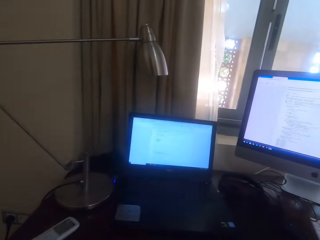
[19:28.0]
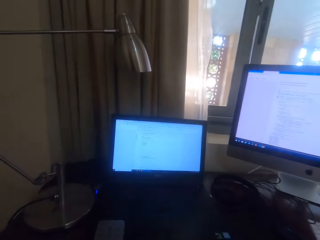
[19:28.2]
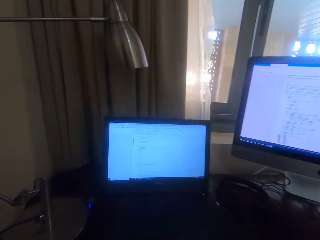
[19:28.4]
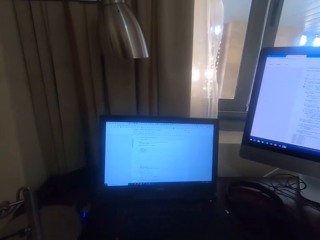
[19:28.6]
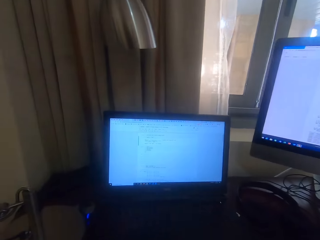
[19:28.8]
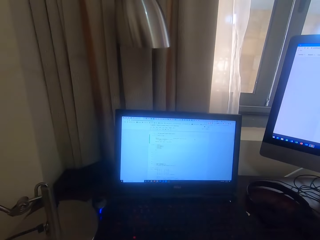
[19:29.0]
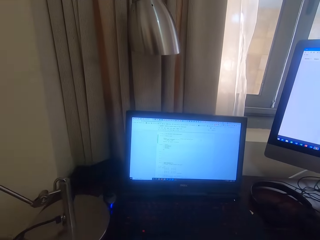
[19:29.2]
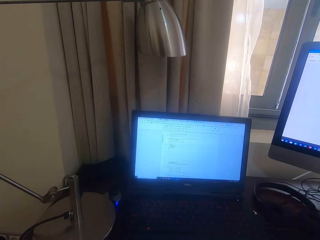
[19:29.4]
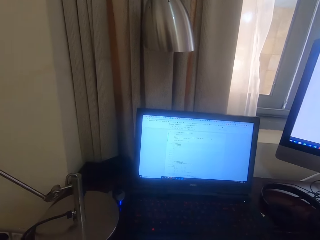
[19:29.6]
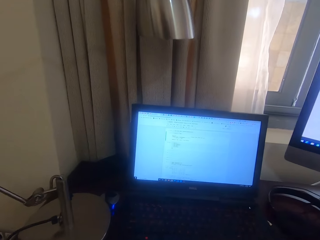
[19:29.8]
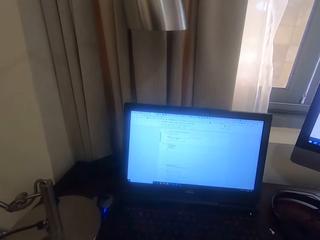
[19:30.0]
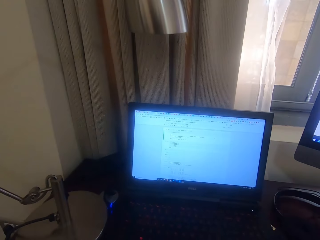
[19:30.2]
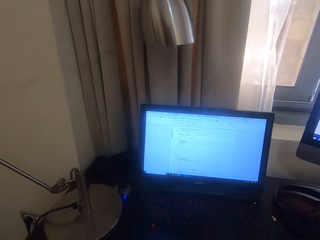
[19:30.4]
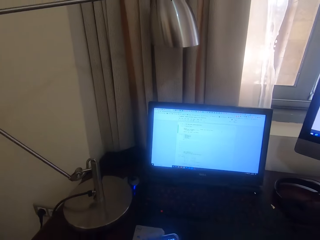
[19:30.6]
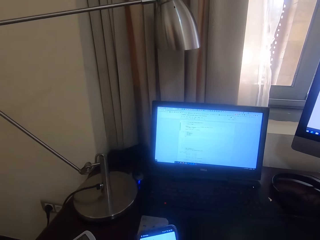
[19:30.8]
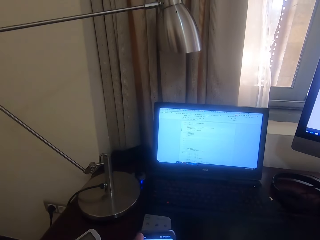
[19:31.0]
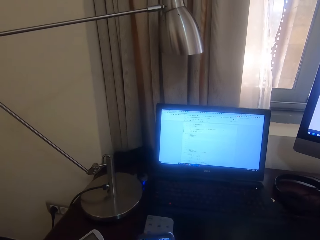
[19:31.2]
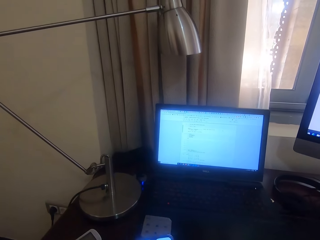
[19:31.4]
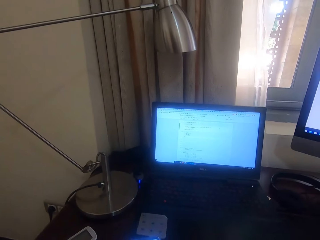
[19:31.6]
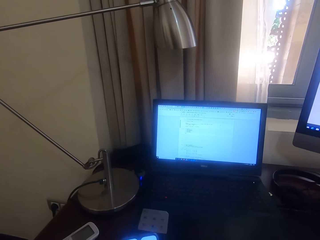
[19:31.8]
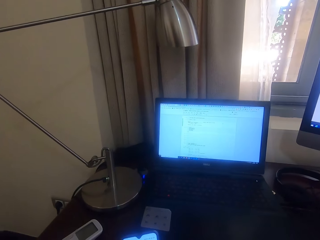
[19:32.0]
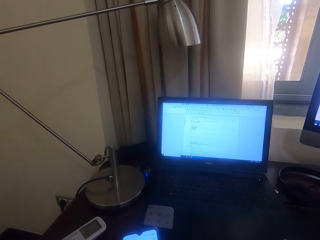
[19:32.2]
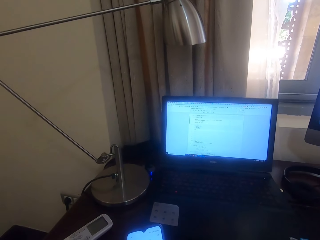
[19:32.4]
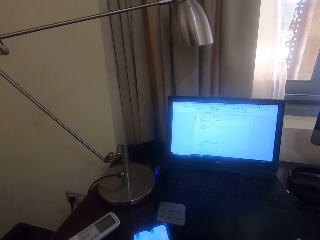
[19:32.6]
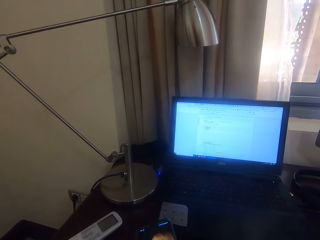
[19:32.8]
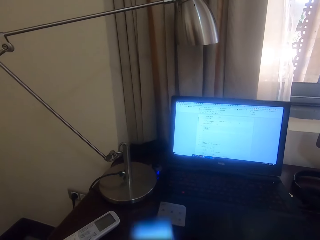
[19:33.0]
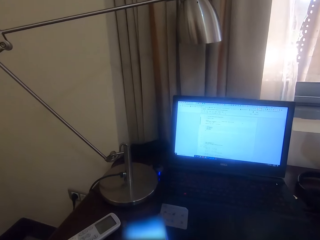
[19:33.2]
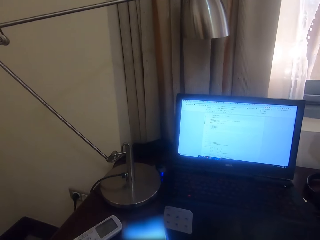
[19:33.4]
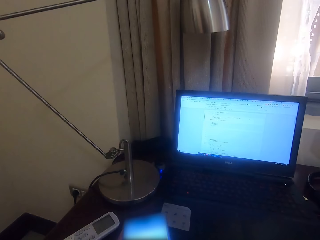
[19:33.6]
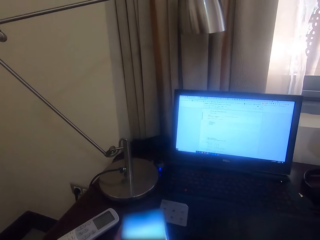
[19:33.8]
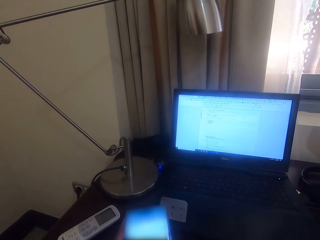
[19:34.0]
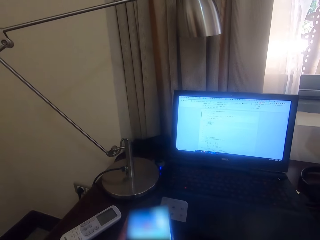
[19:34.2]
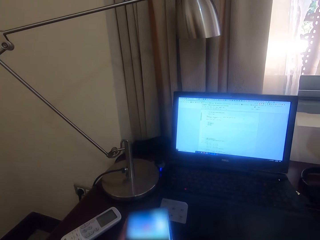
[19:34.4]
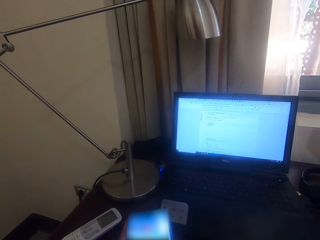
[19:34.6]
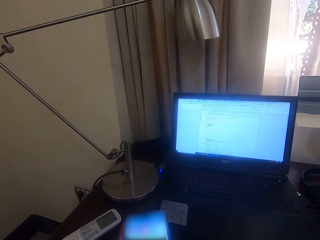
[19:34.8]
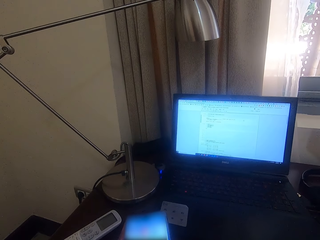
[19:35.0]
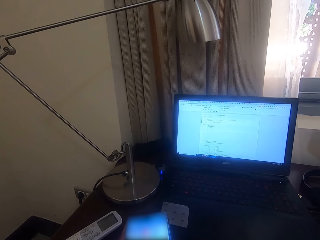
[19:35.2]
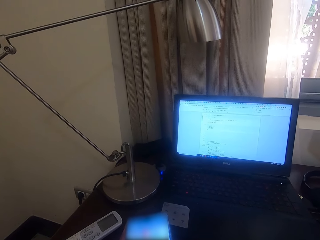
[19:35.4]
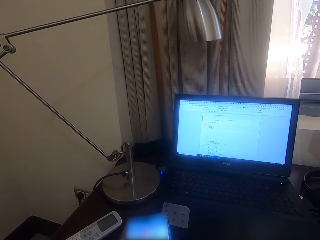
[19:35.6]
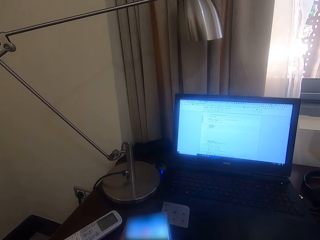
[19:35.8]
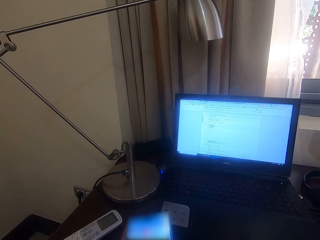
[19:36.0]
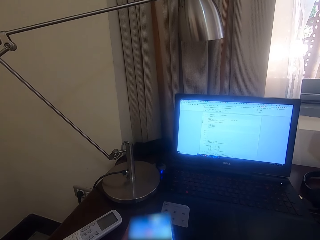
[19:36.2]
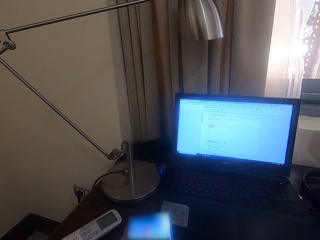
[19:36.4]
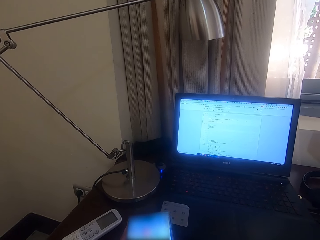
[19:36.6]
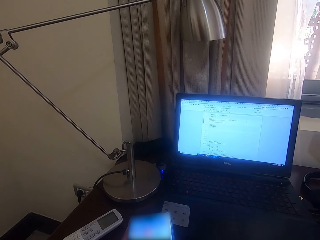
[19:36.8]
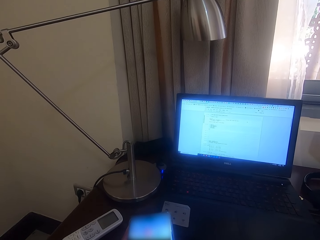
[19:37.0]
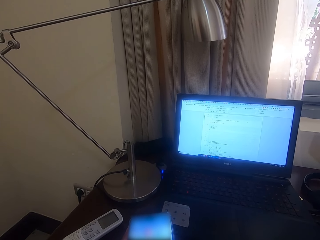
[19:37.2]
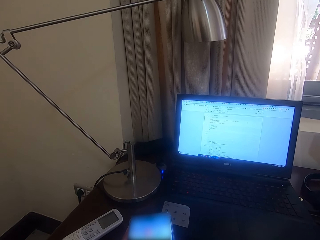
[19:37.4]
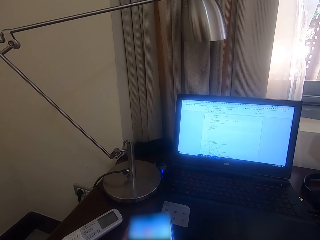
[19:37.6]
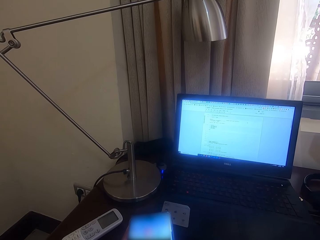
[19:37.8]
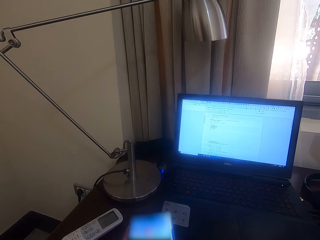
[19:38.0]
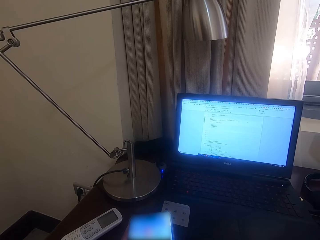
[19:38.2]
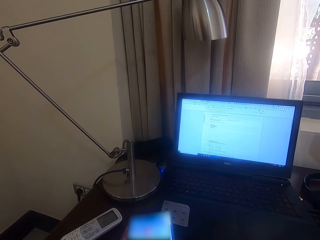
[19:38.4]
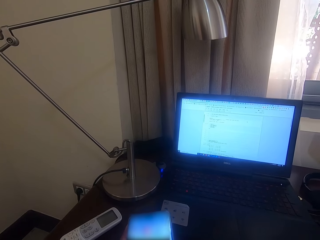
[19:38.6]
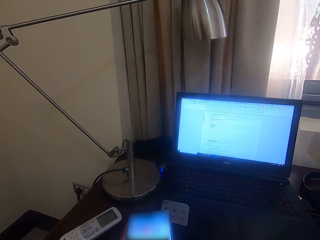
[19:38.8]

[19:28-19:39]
The camera wearer holds the phone. They operate the phone.

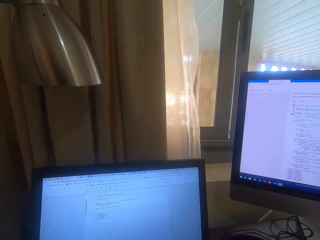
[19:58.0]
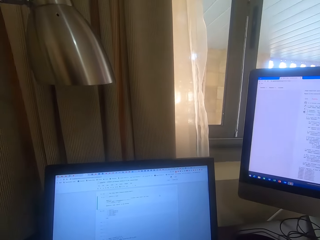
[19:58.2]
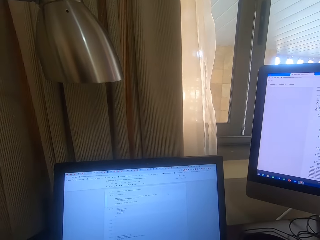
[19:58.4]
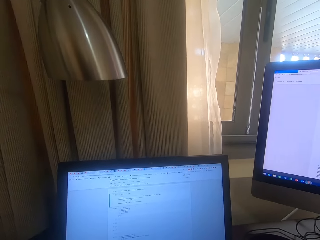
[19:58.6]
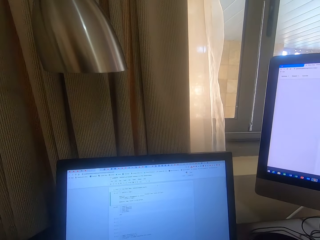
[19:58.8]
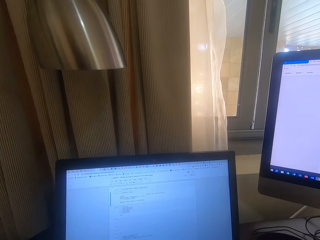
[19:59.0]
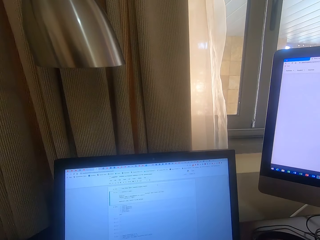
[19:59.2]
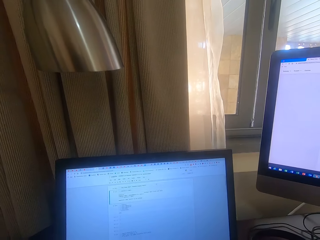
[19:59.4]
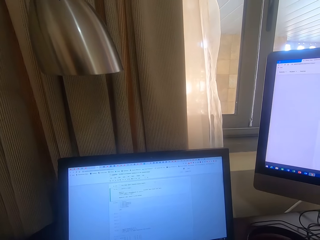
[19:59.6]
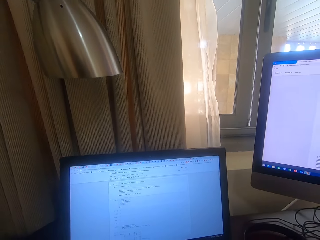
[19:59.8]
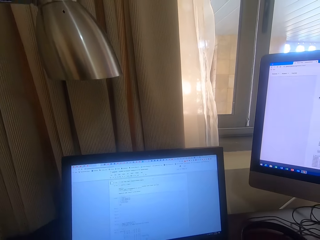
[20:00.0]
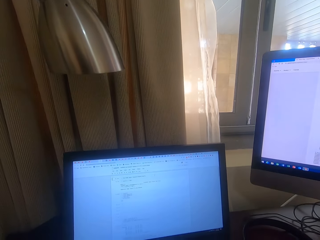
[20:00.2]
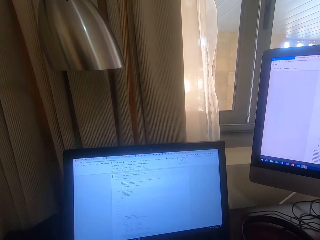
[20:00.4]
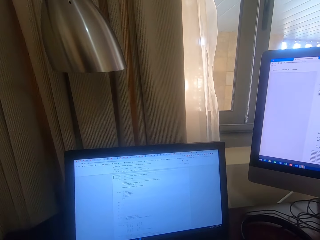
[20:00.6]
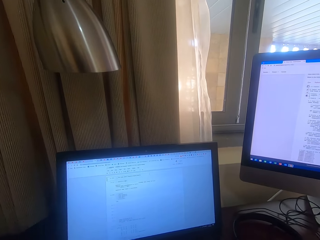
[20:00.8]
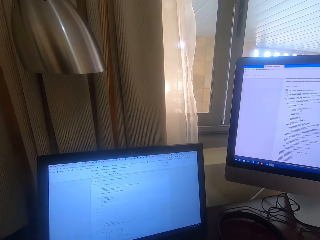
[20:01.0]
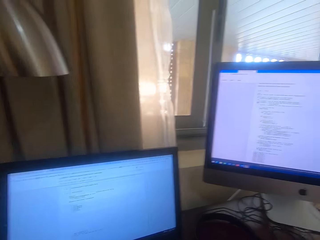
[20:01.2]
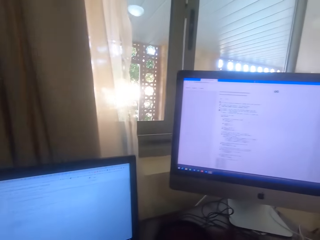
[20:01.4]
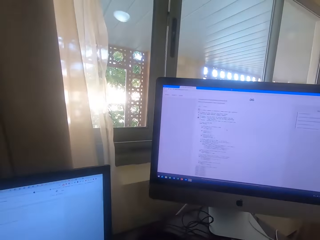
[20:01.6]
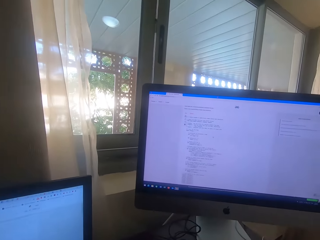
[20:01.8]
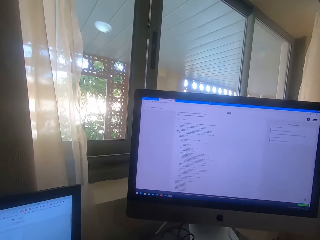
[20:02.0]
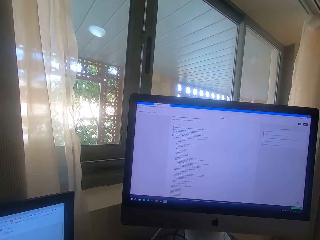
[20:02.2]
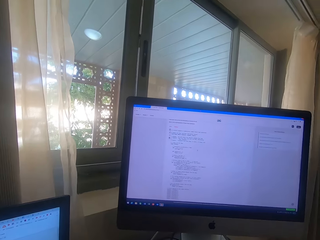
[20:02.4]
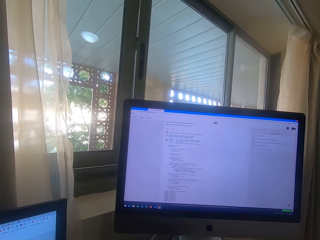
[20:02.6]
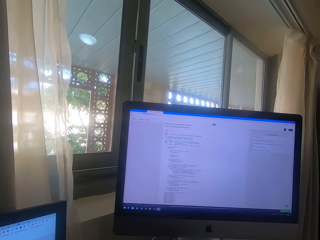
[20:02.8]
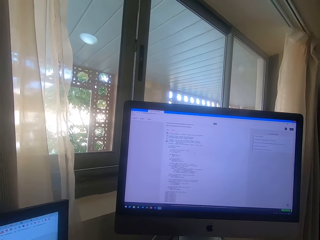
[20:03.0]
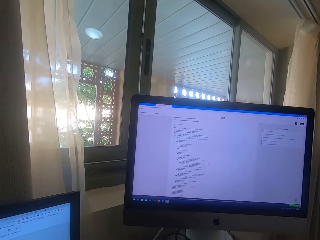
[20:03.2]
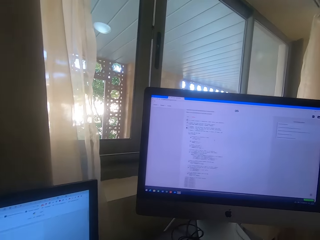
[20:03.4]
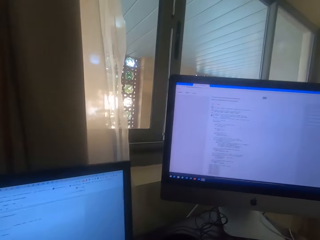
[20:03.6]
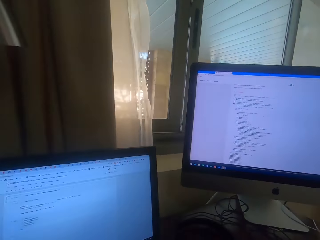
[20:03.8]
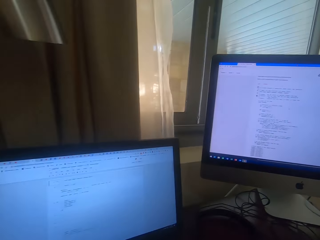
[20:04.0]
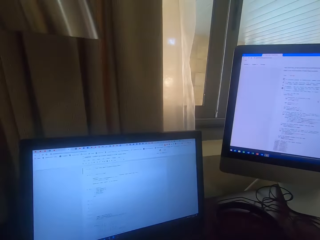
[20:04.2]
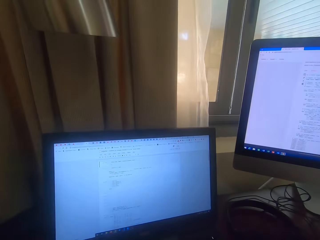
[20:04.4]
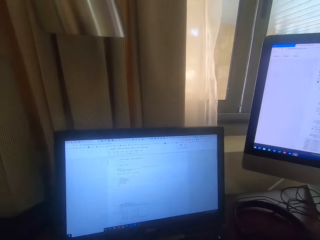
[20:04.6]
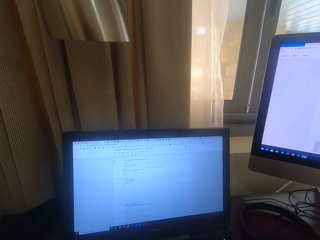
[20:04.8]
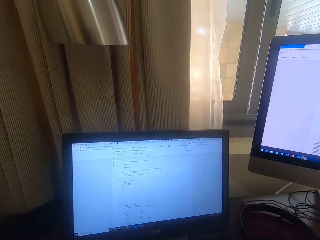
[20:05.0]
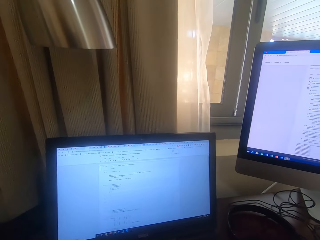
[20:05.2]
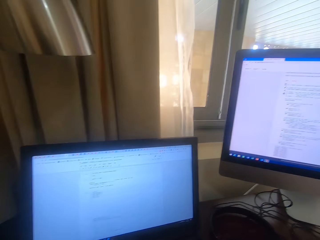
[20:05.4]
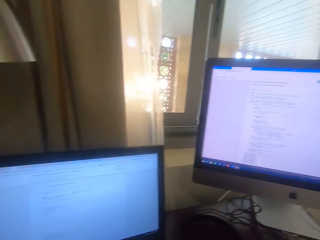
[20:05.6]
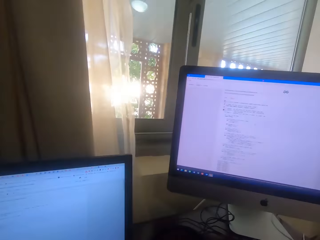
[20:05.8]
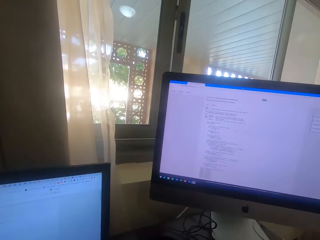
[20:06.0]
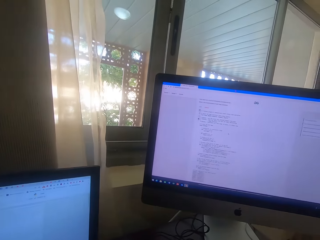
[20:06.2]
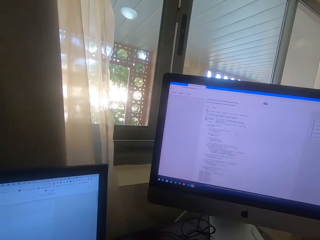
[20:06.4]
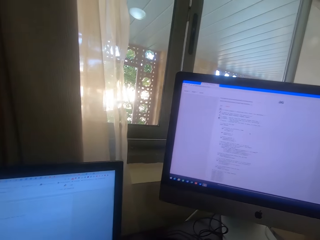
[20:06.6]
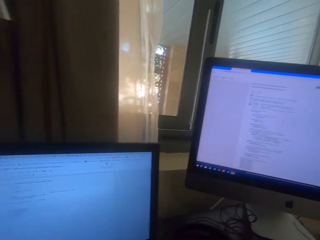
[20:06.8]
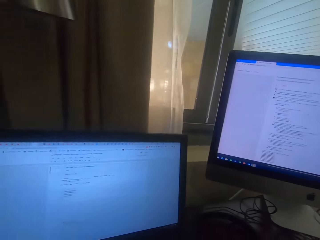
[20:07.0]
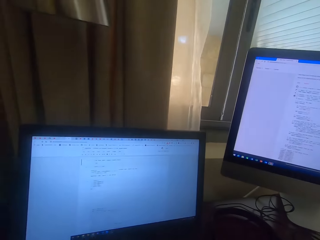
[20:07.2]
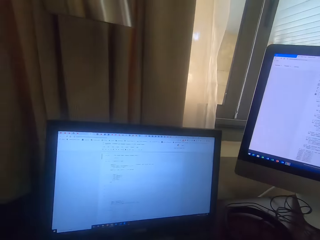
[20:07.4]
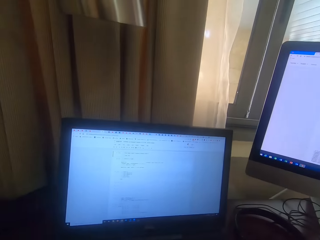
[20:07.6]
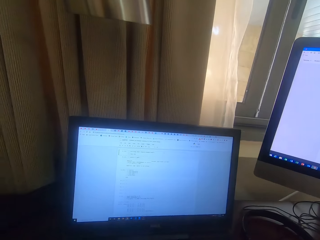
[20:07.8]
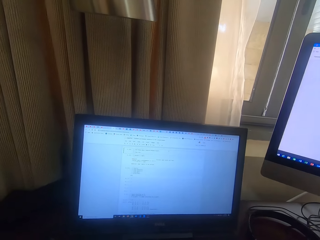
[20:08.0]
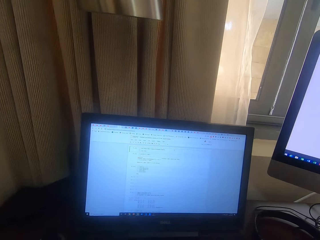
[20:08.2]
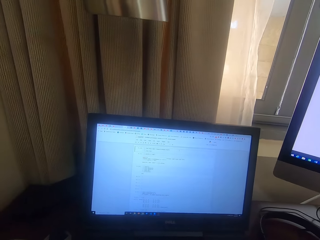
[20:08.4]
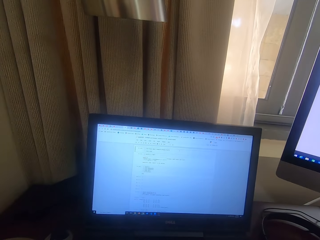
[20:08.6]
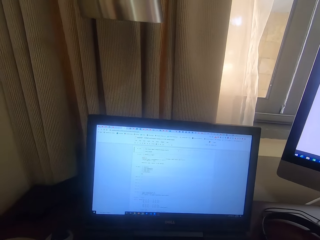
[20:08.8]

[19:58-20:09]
The camera wearer types on the keyboard. They look at the computer. They read on the desktop screen.
